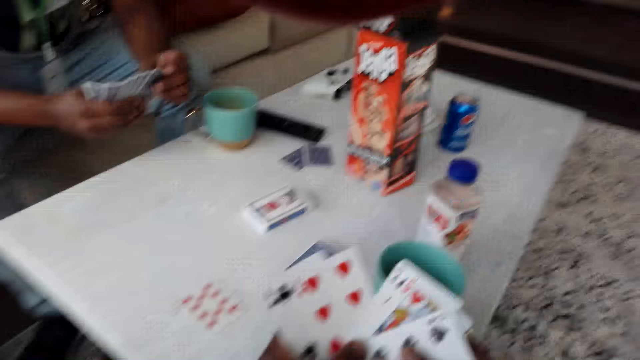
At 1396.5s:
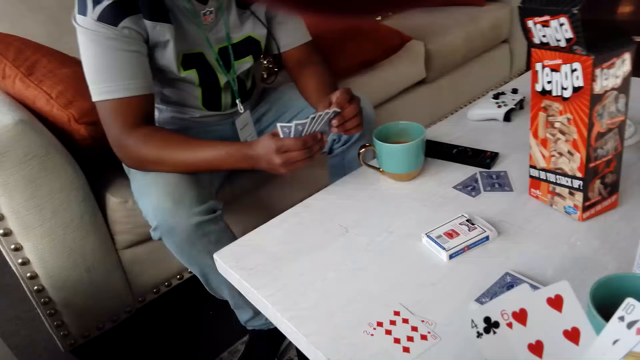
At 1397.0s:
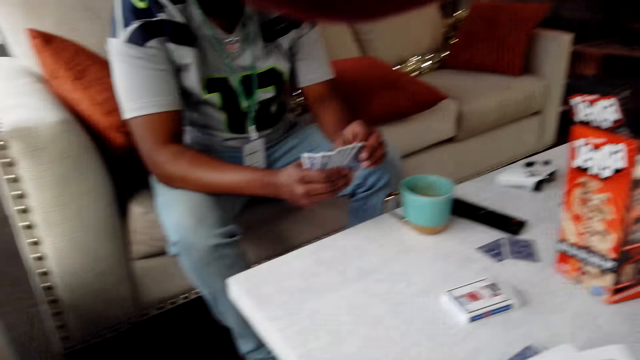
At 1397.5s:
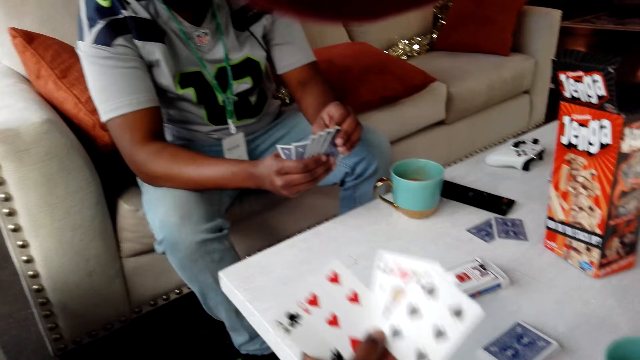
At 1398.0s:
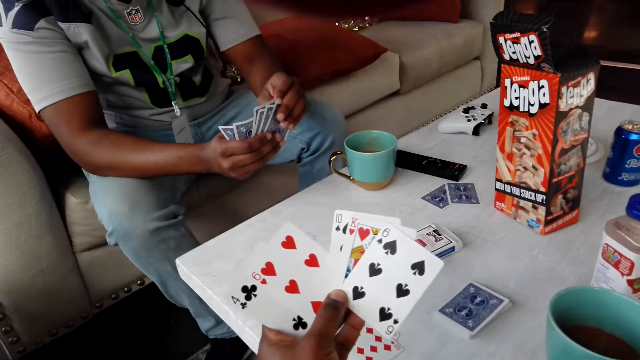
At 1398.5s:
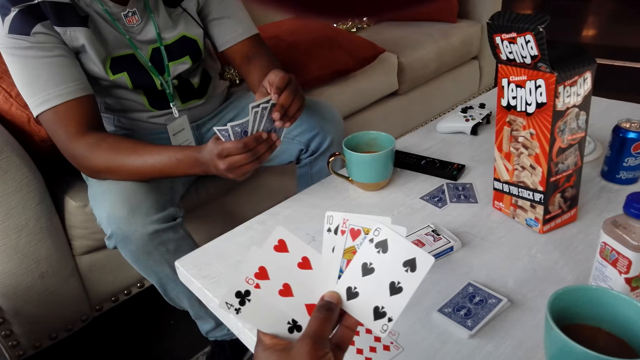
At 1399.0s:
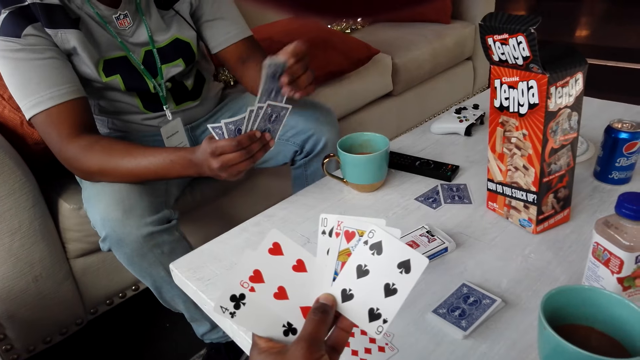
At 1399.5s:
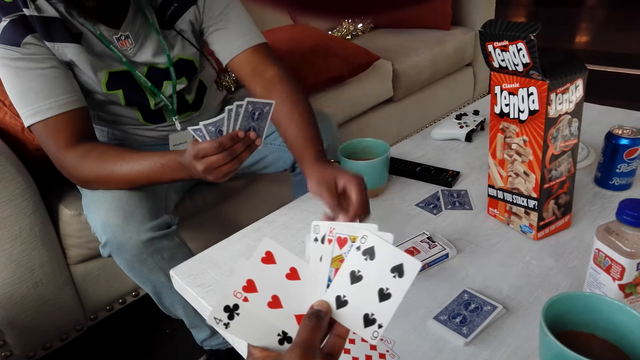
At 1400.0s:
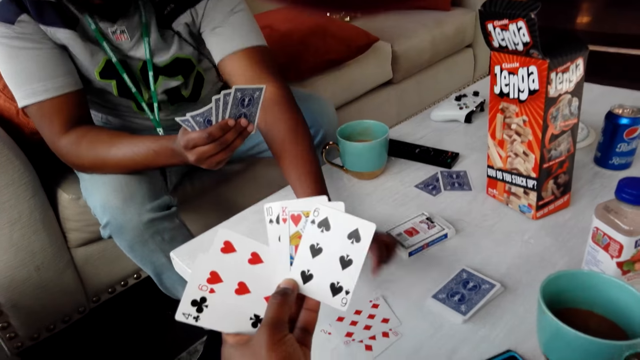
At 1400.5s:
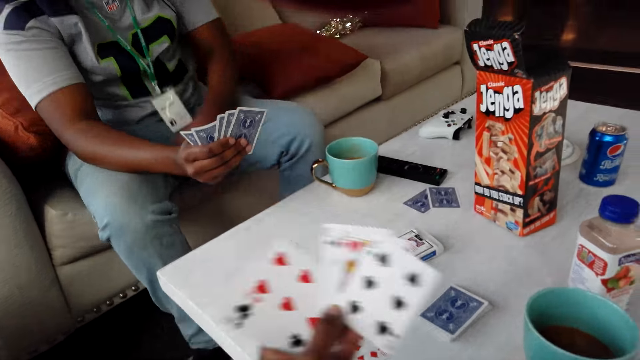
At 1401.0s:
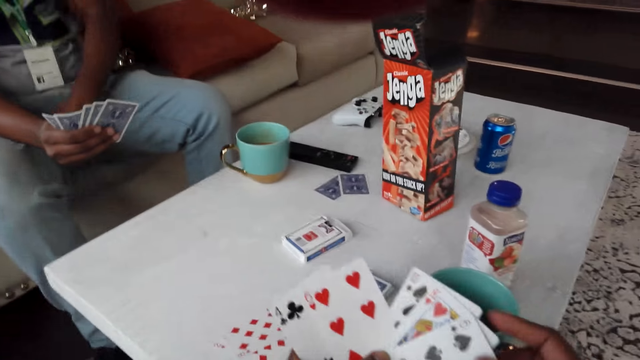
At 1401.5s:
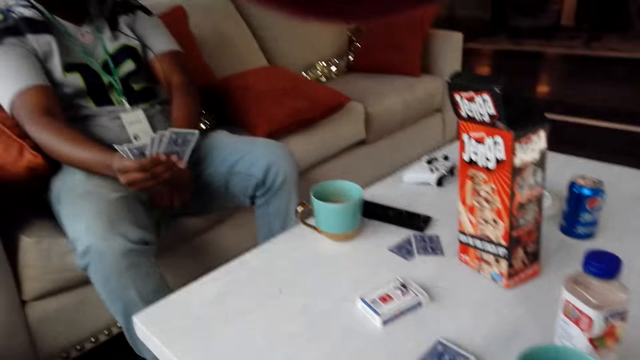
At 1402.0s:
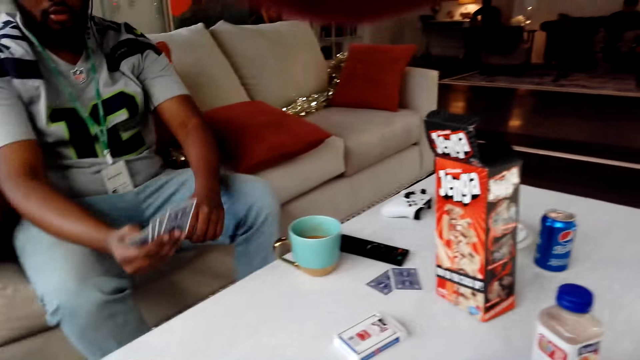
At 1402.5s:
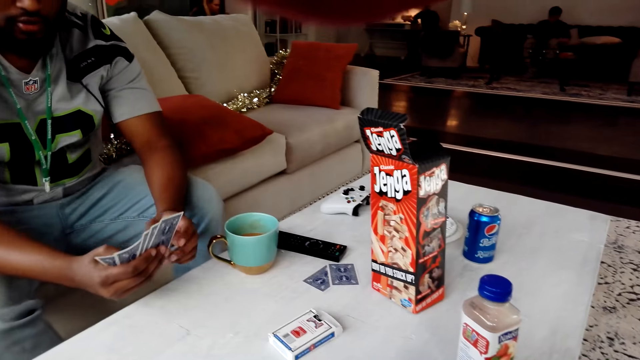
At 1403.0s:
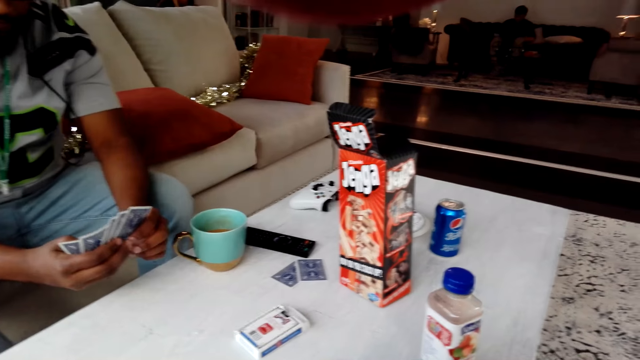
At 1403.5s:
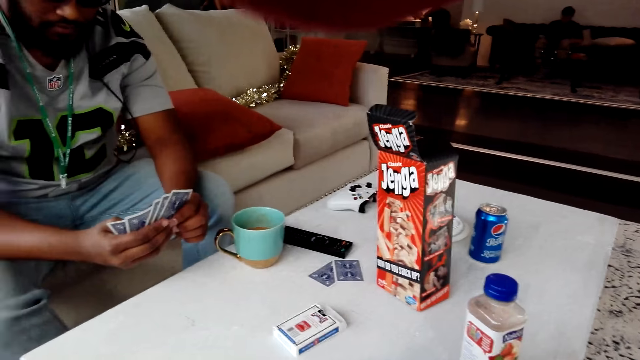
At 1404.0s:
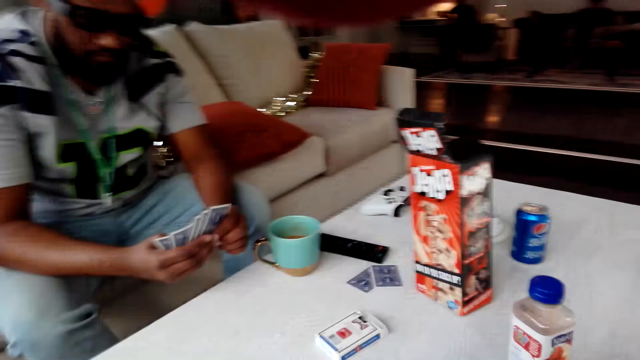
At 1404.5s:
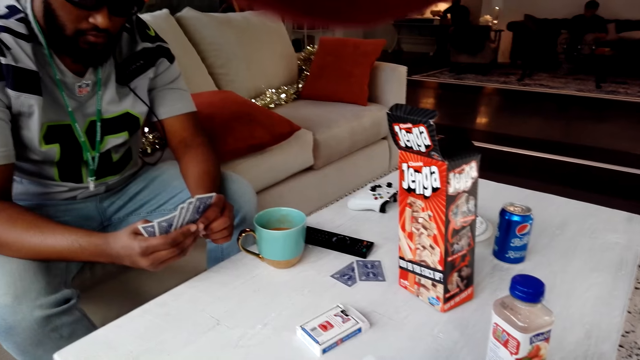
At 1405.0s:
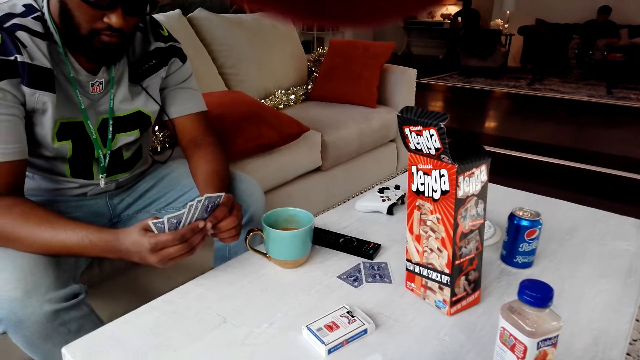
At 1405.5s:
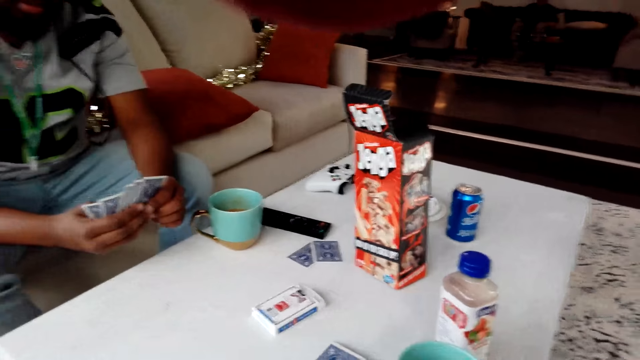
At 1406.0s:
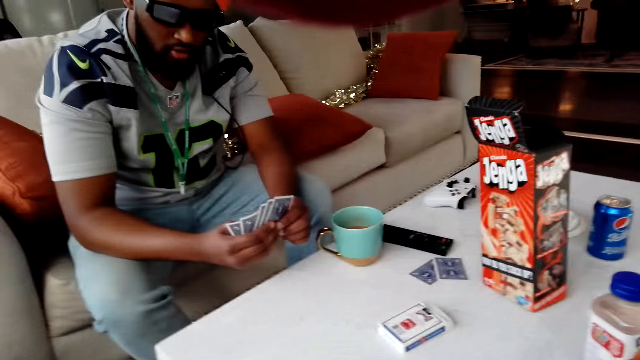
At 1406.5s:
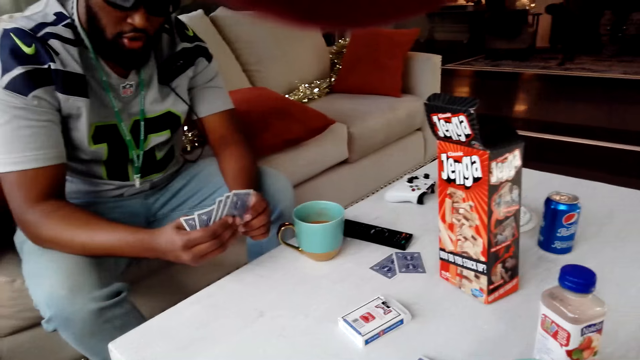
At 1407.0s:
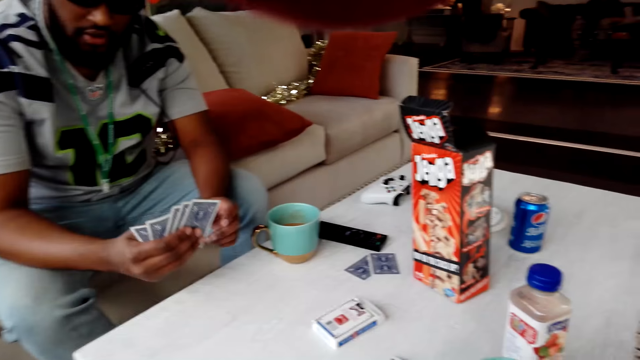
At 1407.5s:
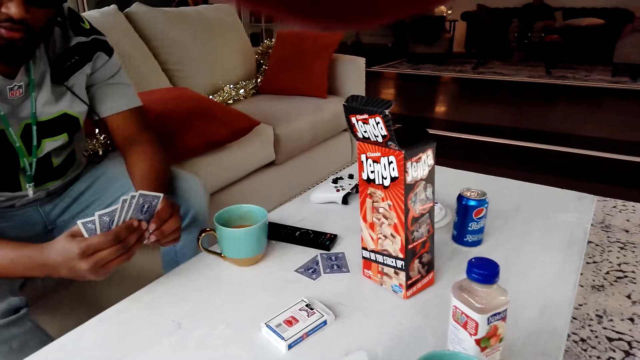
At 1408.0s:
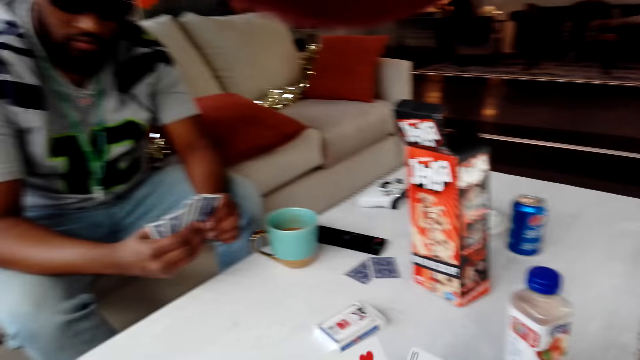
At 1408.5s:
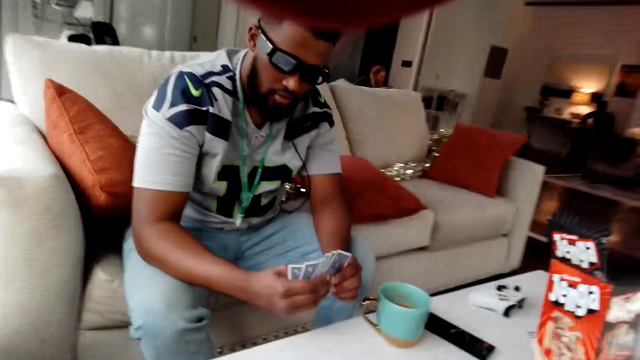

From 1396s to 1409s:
The camera wearer lifts cards. A man places the playing cards on the table. The camera wearer talks to the man.

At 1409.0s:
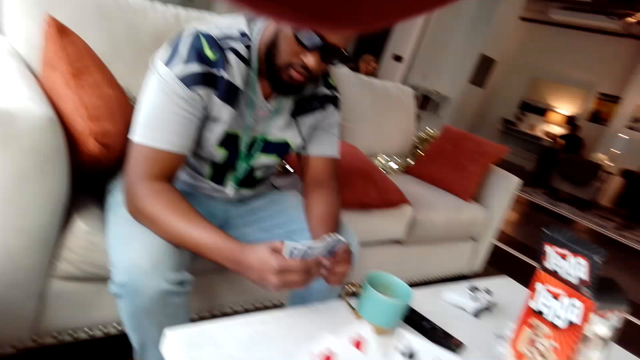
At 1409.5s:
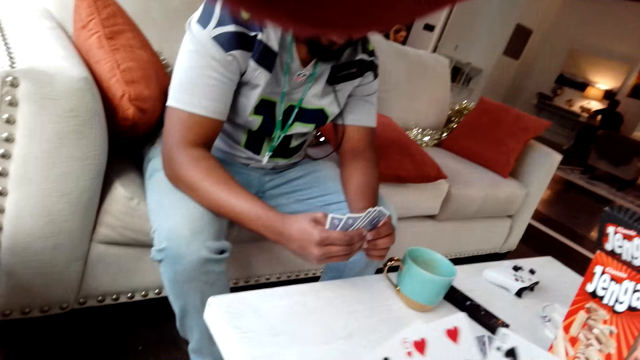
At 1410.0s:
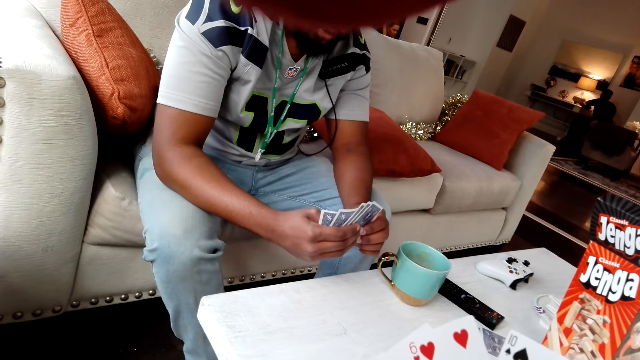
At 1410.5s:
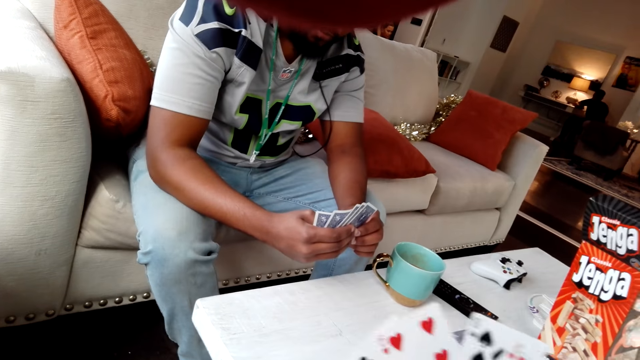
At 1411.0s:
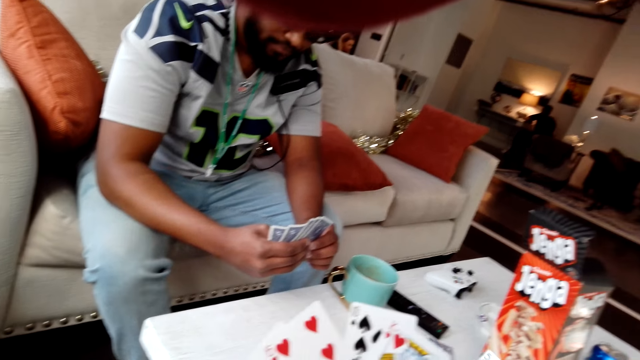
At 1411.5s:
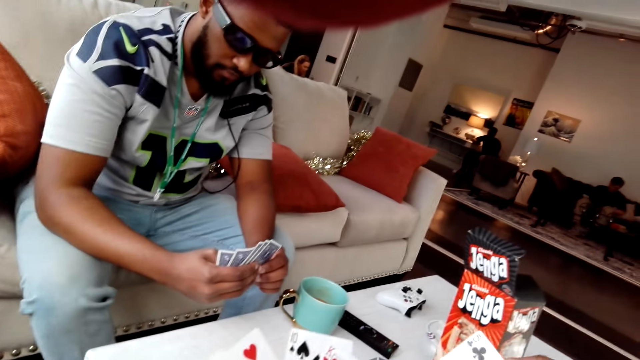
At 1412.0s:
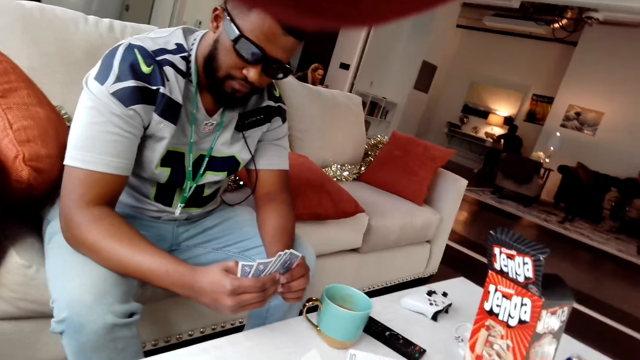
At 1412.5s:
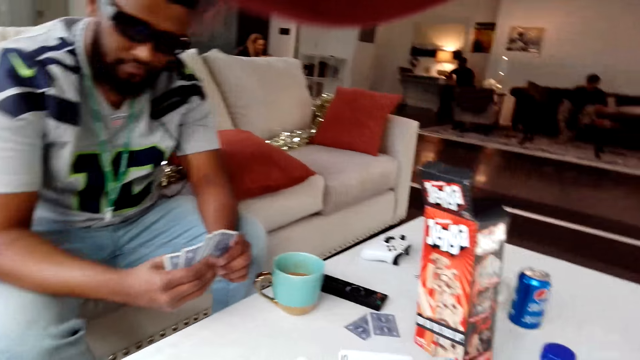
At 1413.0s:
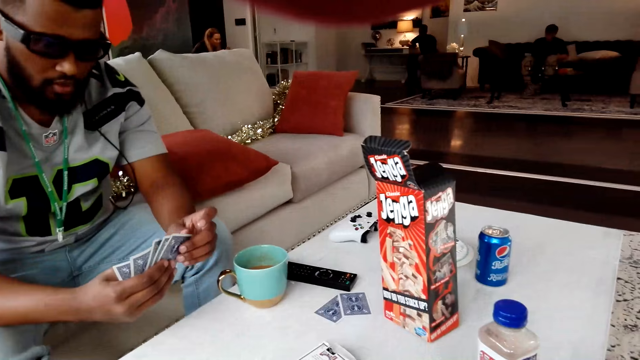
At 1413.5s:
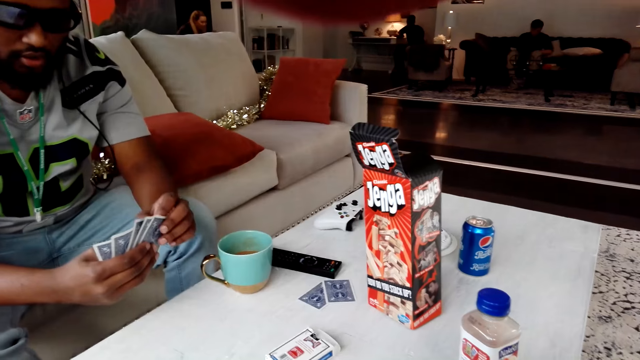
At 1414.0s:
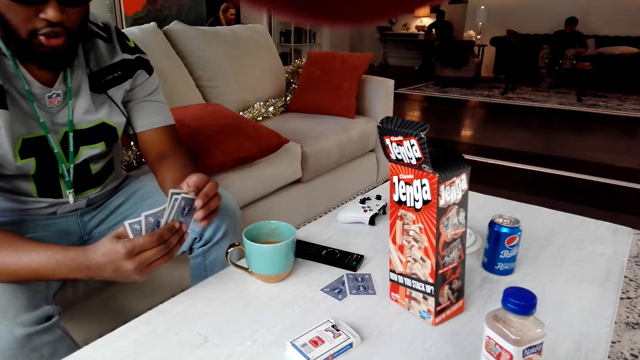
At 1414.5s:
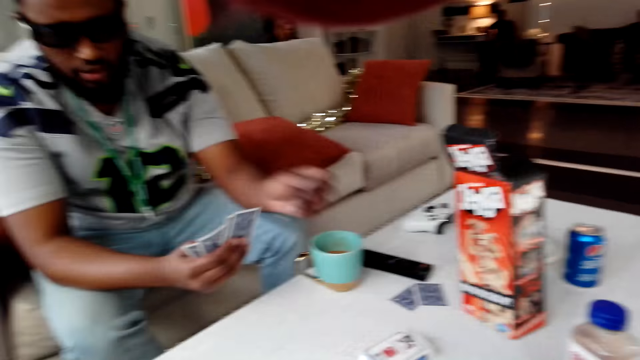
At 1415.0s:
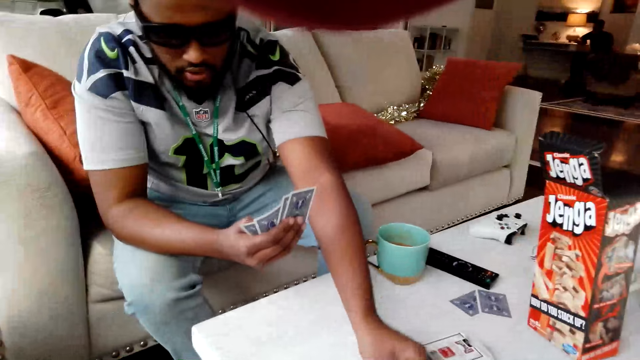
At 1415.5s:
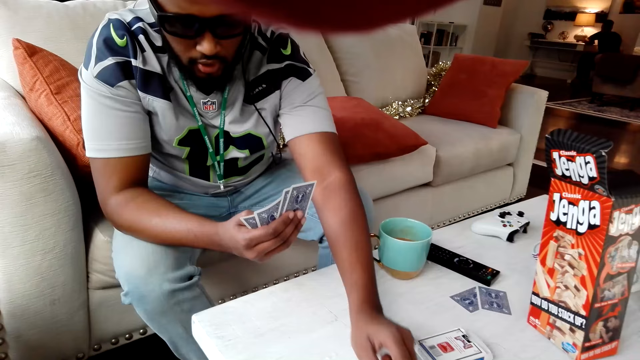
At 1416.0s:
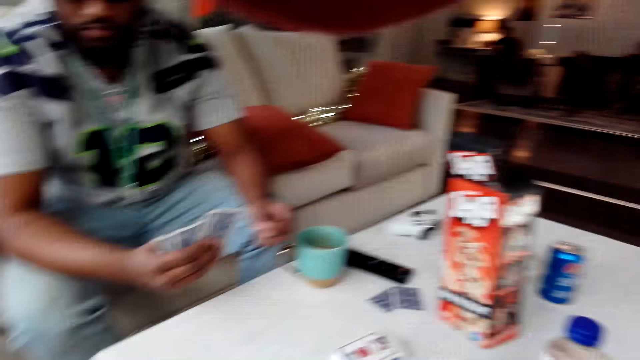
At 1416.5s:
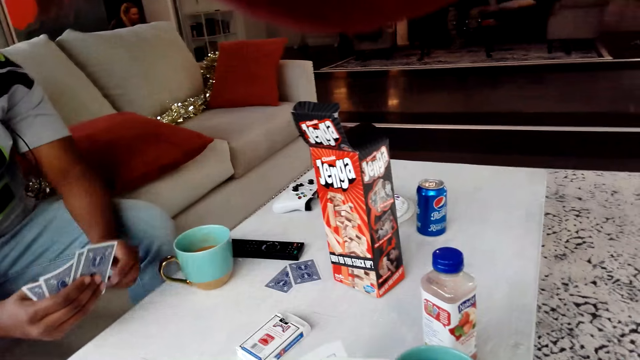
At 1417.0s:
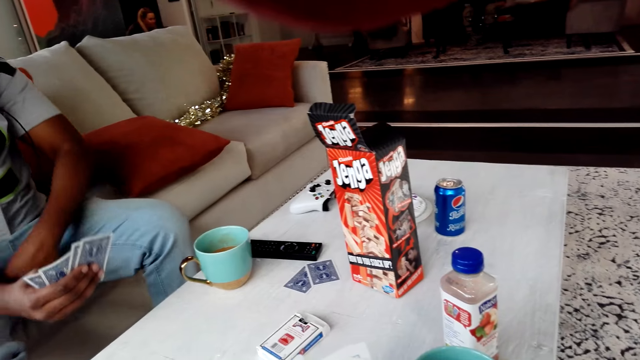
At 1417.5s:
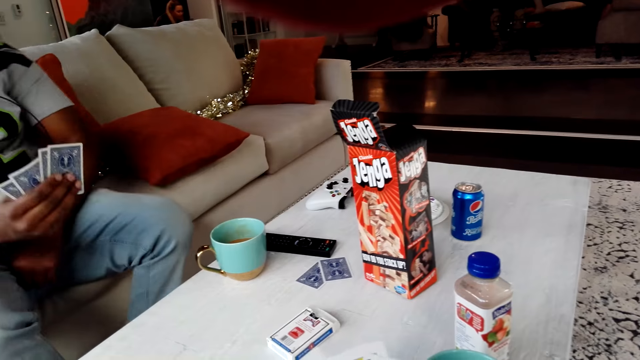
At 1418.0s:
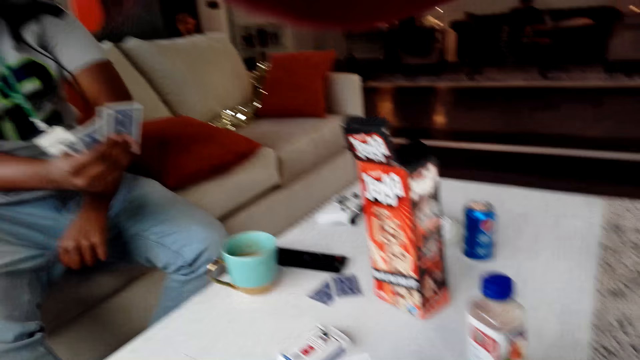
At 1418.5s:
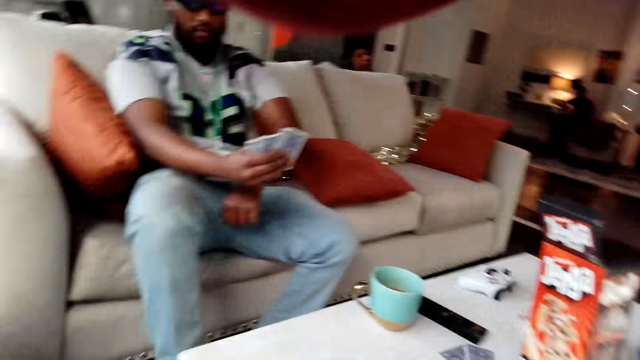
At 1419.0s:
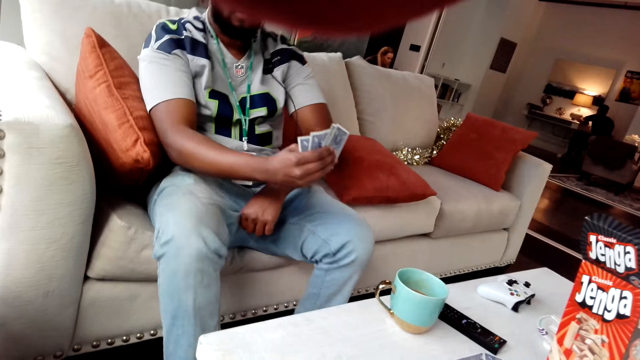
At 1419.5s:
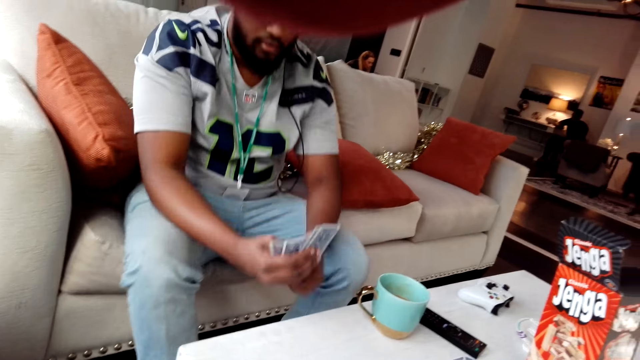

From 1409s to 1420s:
The camera wearer lifts cards. A man pulls his trouser.
